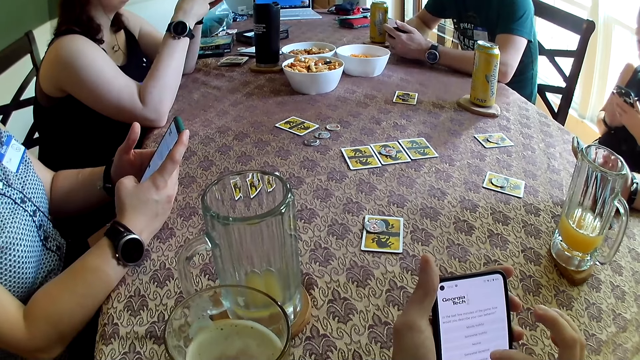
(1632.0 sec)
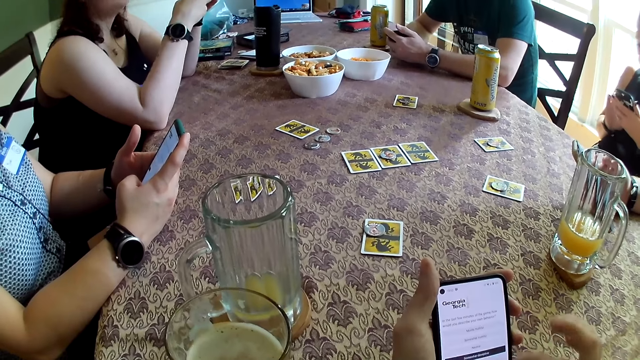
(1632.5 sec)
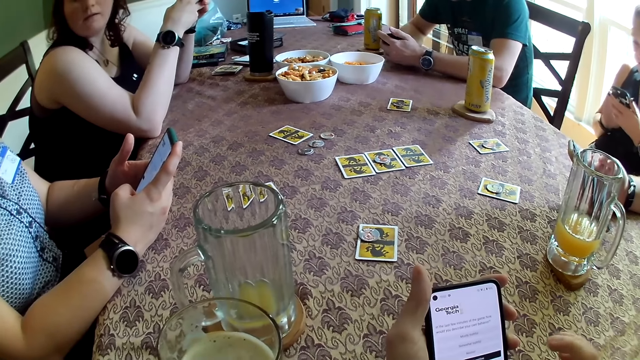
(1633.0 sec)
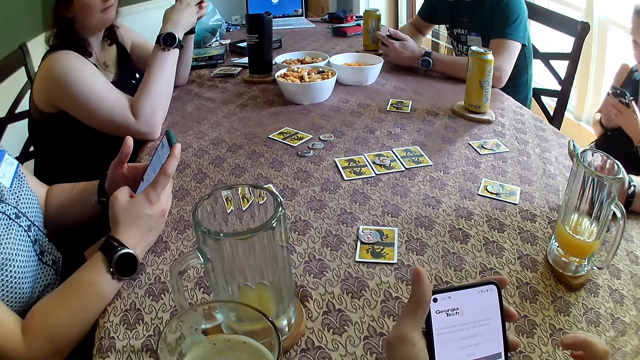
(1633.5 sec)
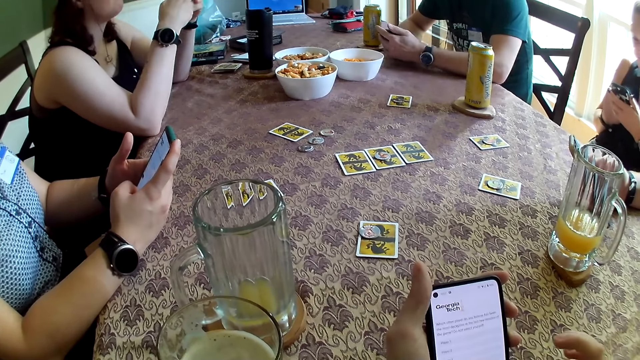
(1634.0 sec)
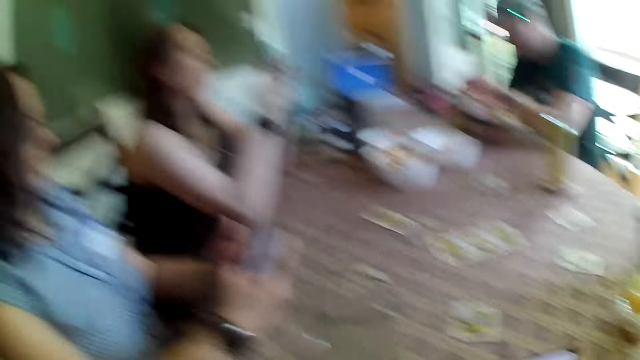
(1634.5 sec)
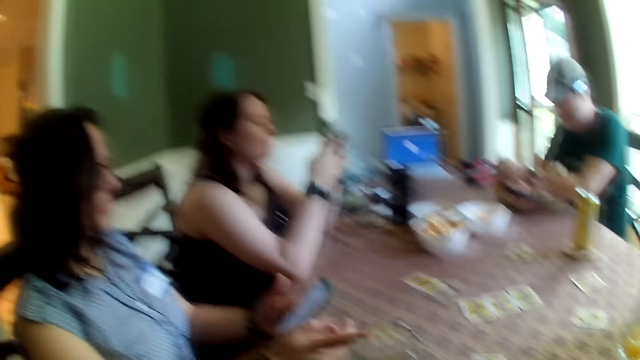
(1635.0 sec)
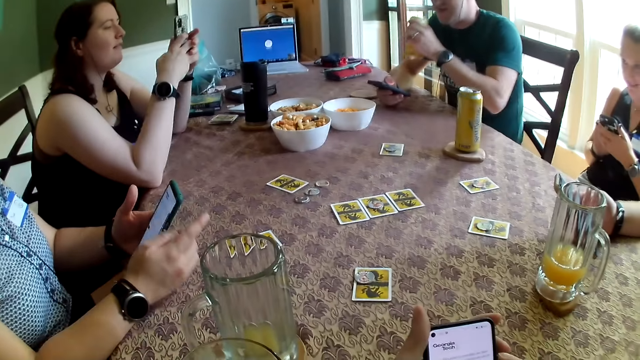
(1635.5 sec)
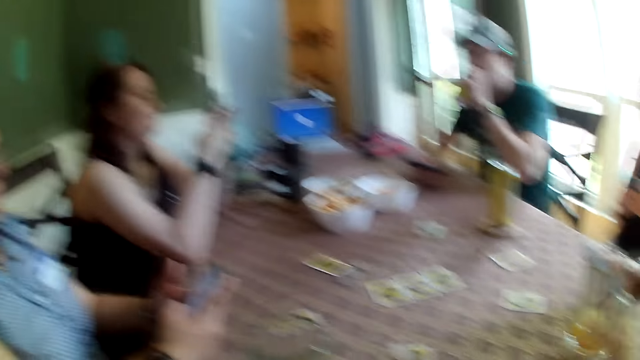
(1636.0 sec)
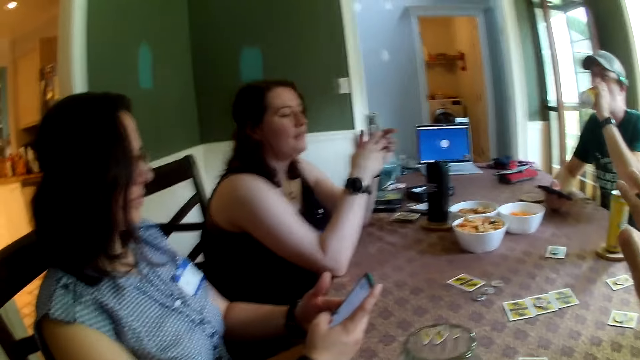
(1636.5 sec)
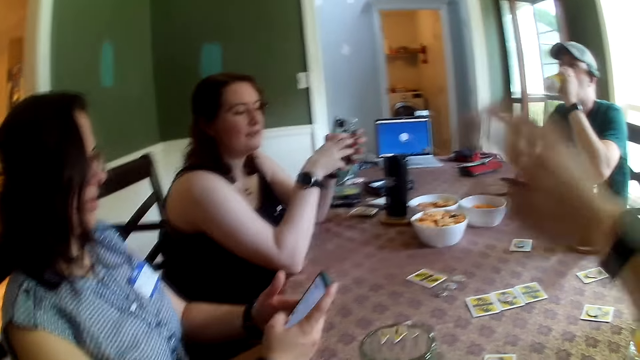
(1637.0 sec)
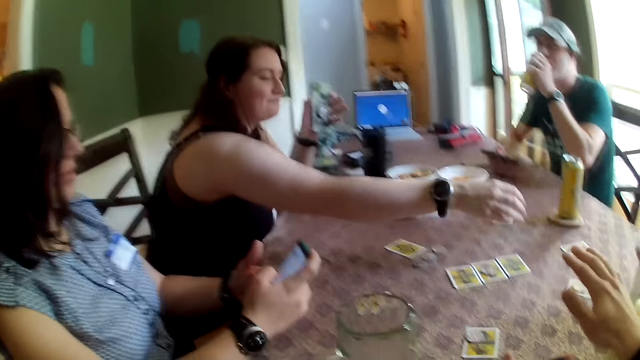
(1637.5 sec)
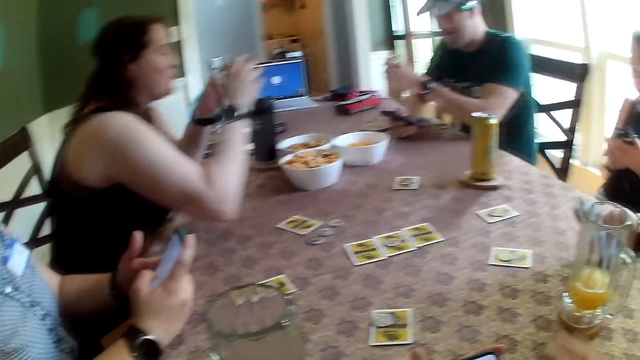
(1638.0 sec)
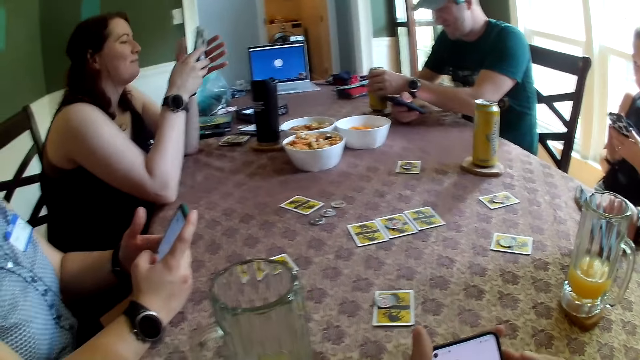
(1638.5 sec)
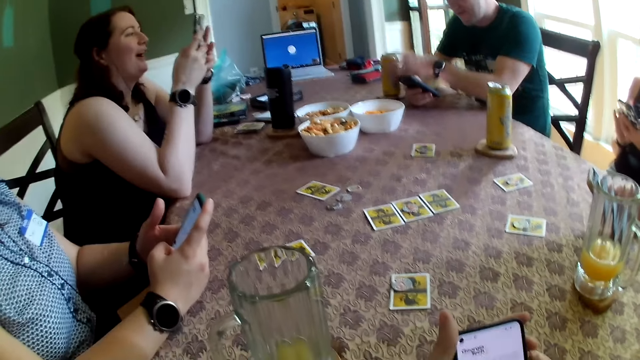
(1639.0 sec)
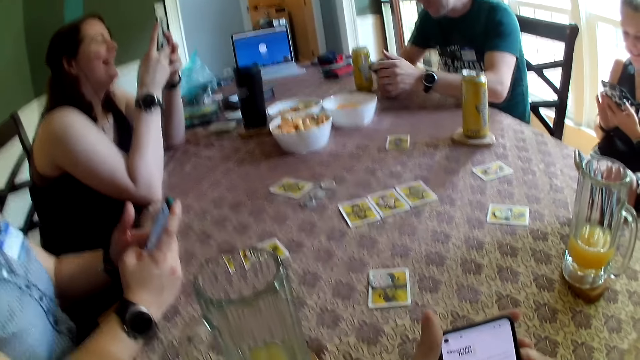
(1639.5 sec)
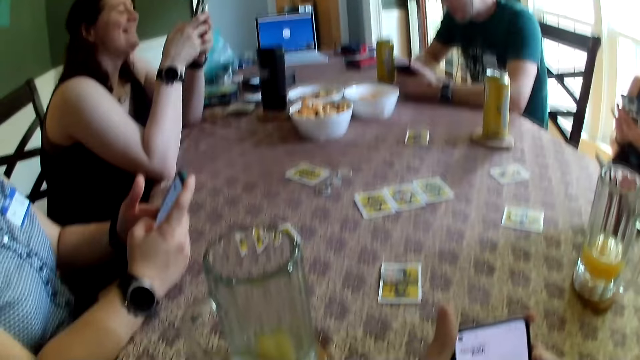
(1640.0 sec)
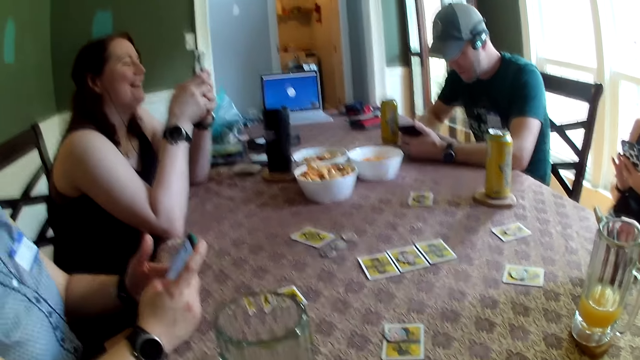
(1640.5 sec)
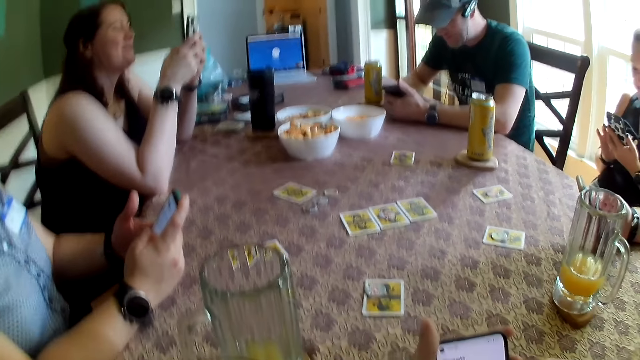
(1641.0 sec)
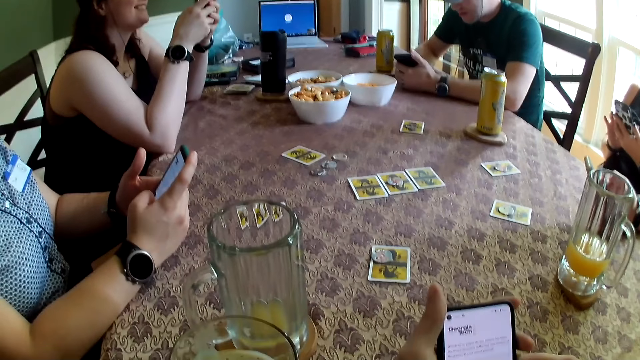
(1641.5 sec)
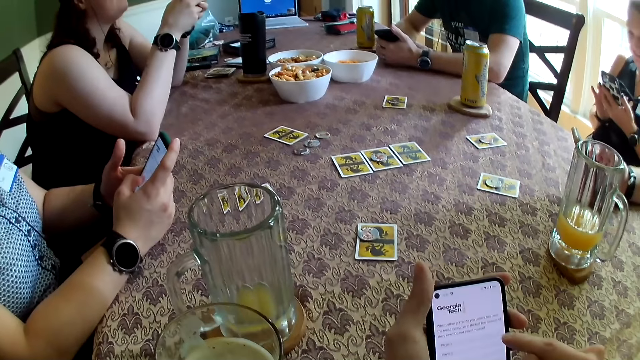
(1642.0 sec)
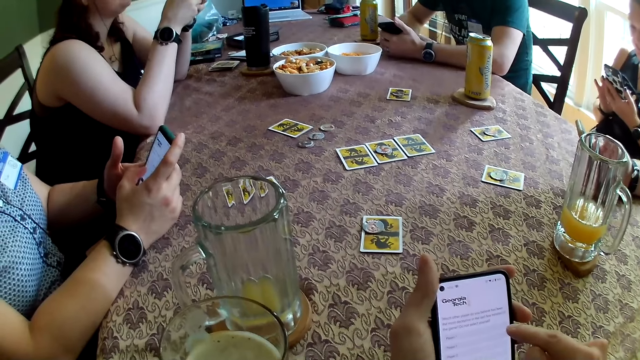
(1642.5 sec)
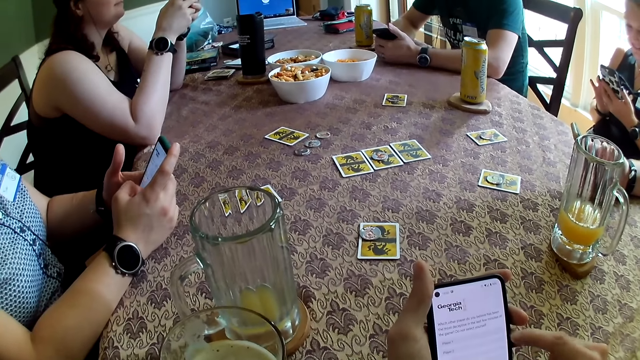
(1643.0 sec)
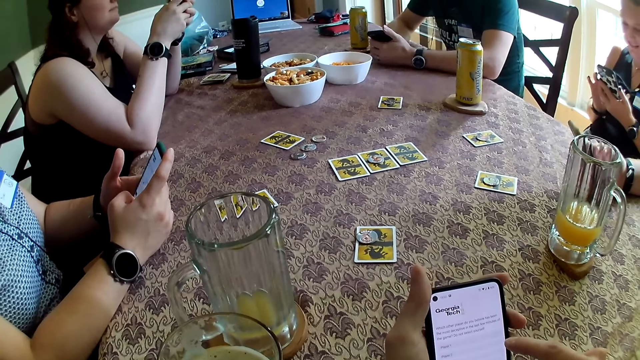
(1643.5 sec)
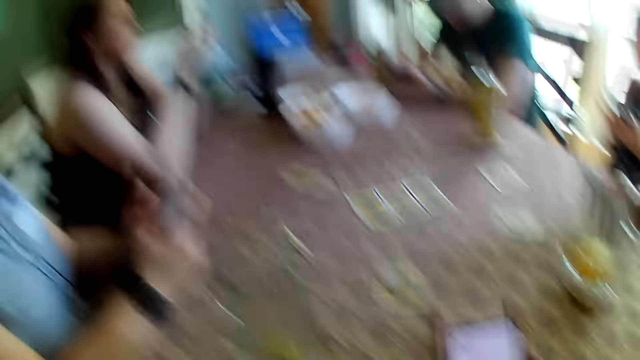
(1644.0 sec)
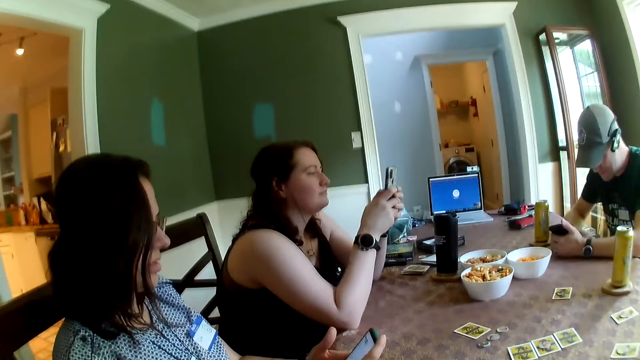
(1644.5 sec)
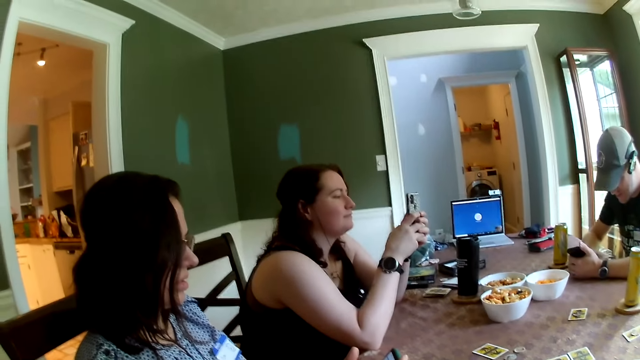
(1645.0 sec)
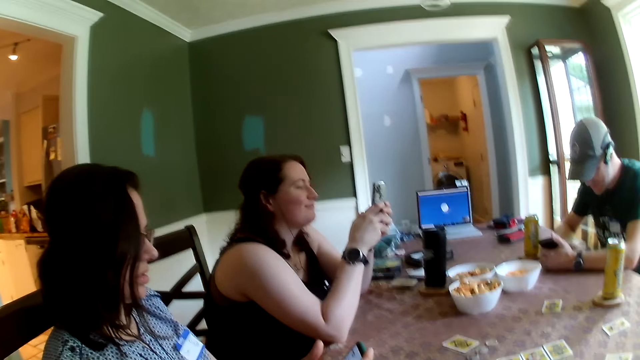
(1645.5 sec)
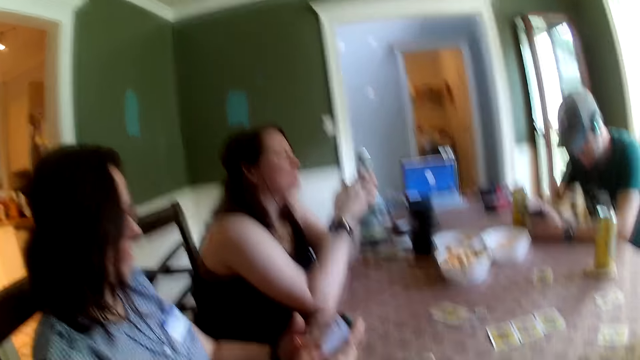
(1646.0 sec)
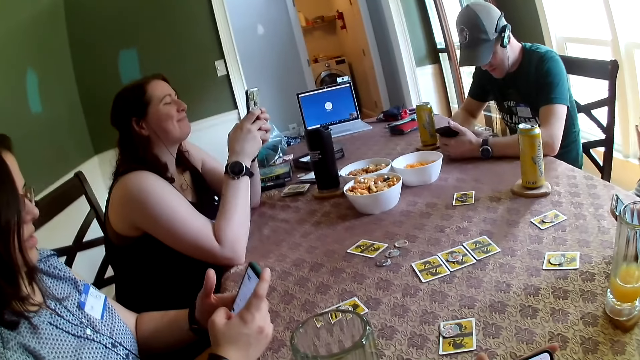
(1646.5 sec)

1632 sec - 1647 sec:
The man picks his can of soda from the coaster with his left hand. Another man drinks from the can of beer with his left hand. The camera wearer talks to the woman. The woman stretches the hand and points at the table with her right hand. The other man places the can of beer on the table with his left hand, operates the phone with his hands and talks to the camera wearer. The woman uses the phone. The camera wearer talks to the woman.

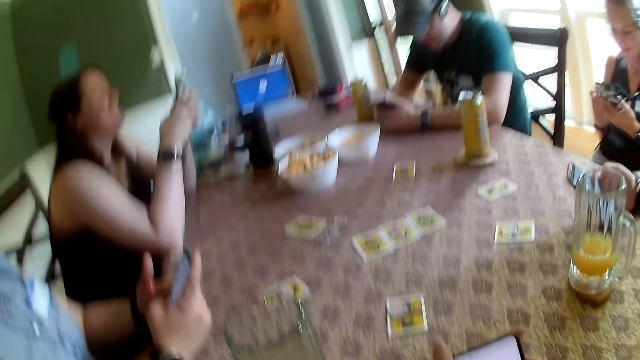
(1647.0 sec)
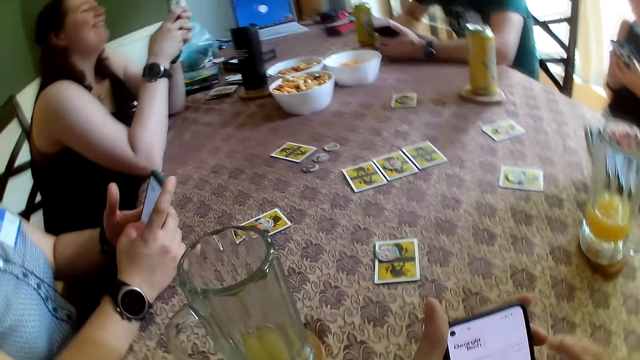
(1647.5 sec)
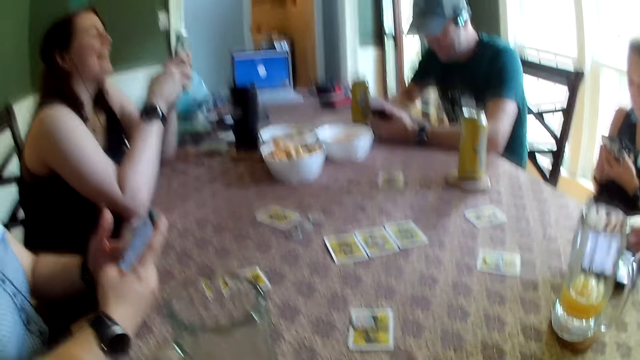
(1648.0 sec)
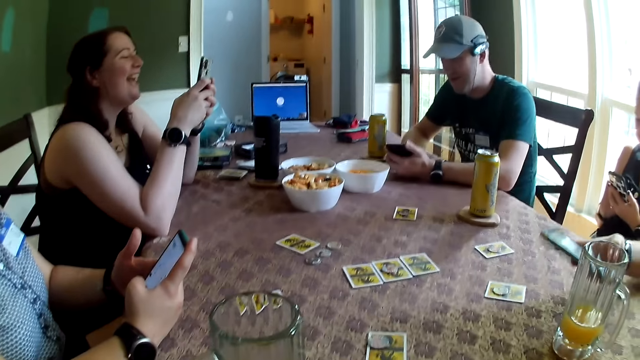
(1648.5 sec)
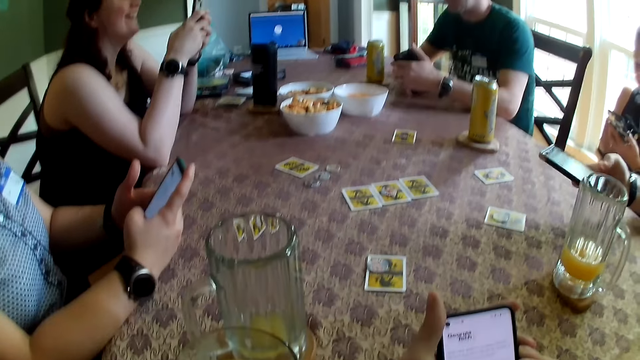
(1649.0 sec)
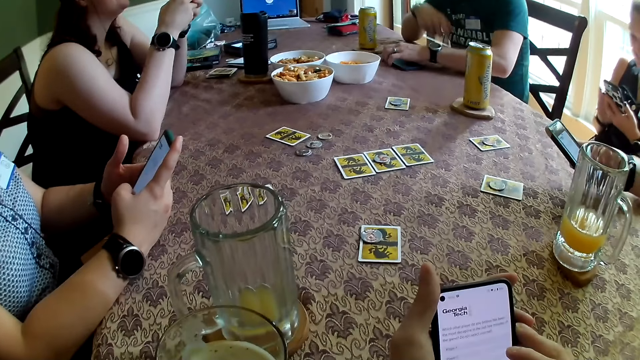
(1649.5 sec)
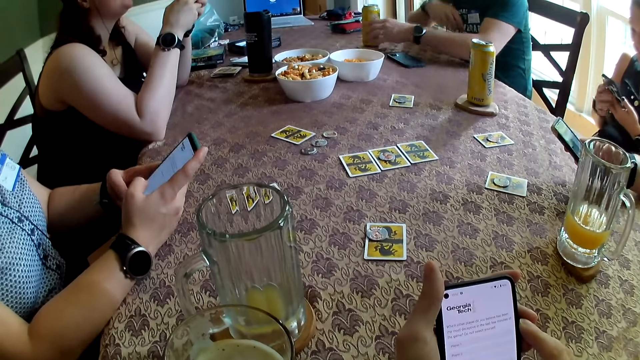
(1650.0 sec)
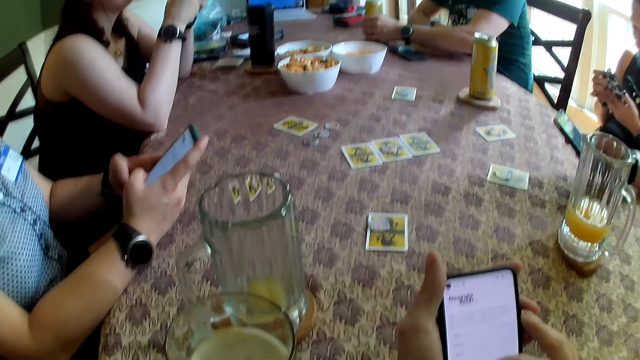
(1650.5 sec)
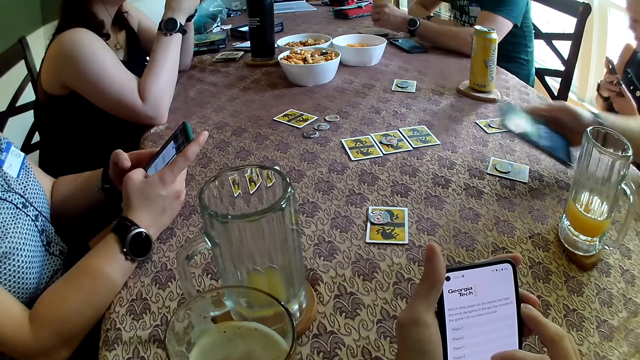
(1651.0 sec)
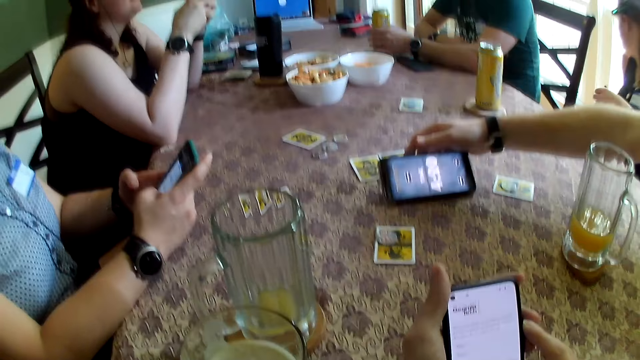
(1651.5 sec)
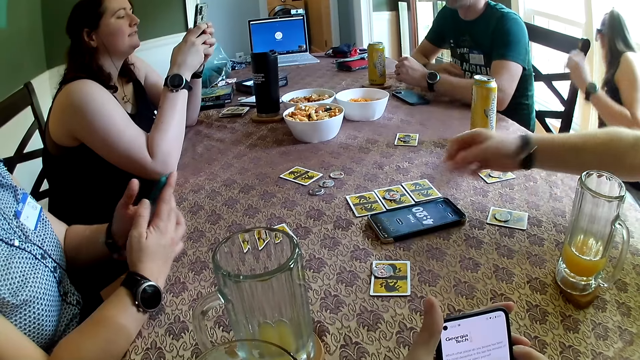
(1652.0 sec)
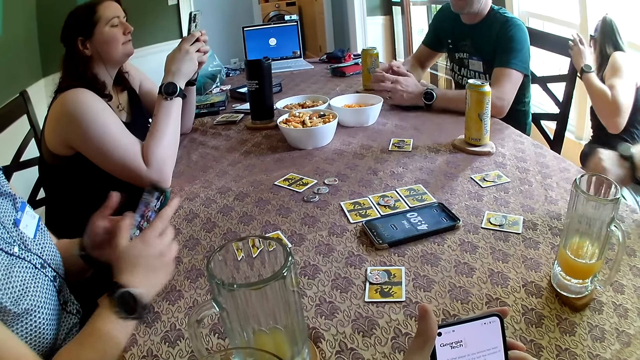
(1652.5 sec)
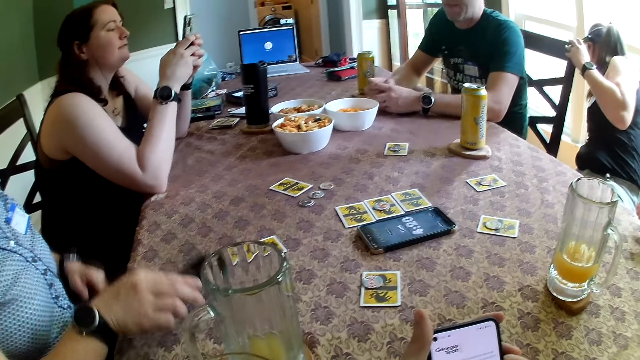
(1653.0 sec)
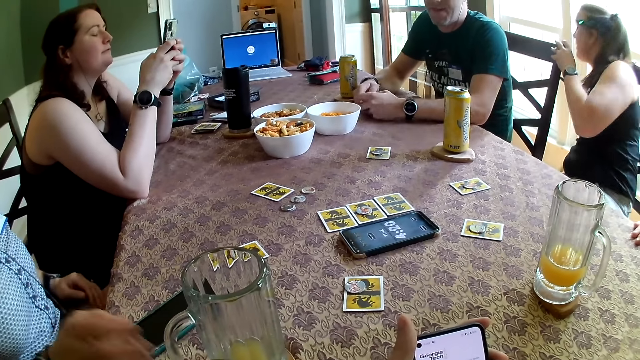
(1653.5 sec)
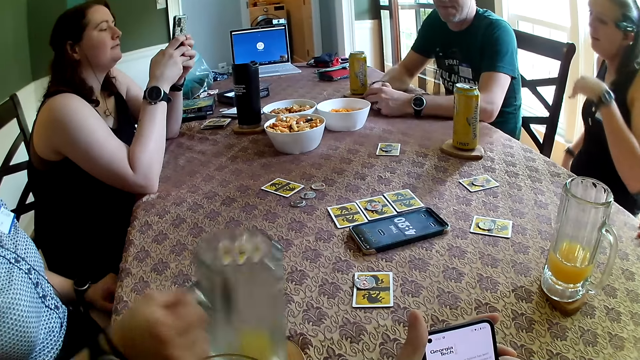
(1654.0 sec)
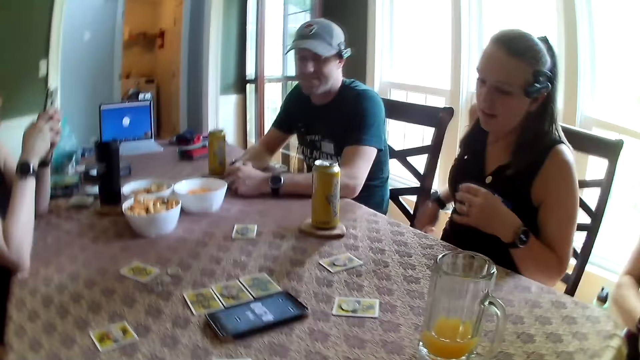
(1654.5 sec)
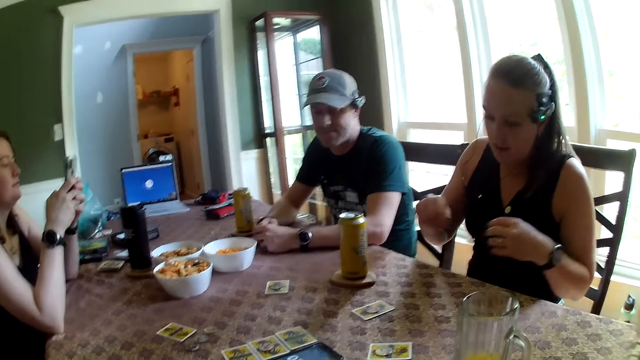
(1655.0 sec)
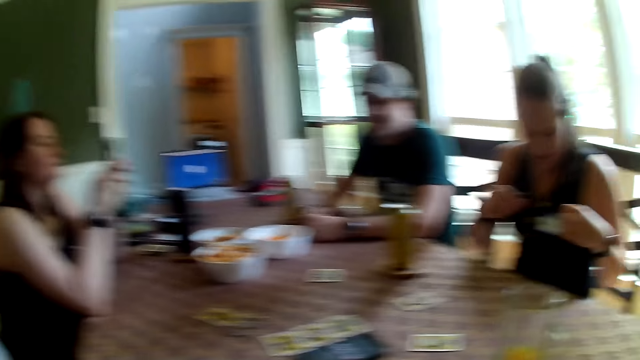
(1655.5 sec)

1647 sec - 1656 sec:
The man places the phone on the table with his left hand, picks up a can, and adjusts the can of beer on the table with his left hand. Another man places the phone on the table with his right hand. A woman places her left hand on a chair. Another woman places the phone on the table with her right hand and picks up a glass of juice from the table with her right hand.
